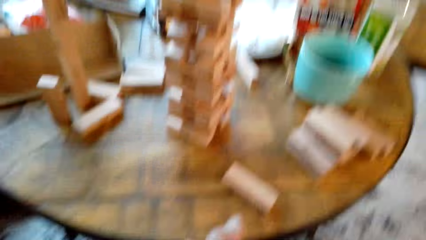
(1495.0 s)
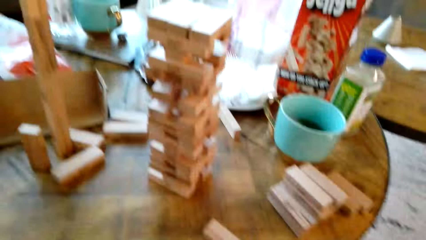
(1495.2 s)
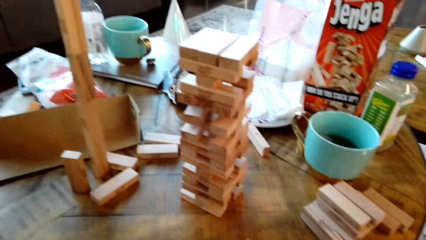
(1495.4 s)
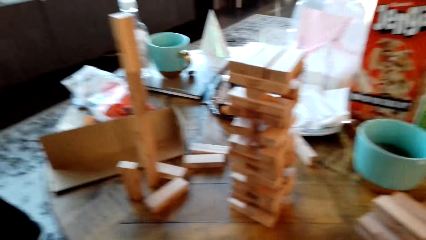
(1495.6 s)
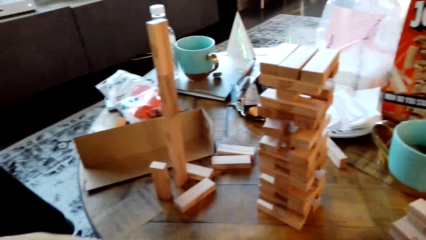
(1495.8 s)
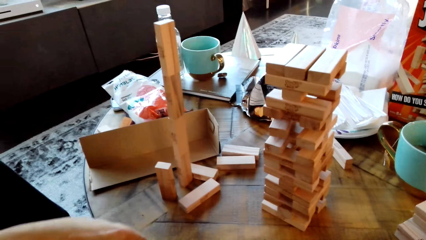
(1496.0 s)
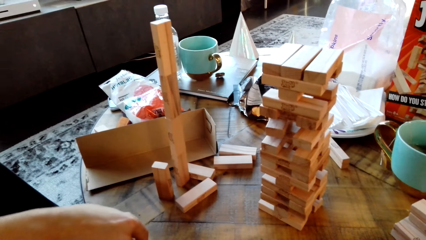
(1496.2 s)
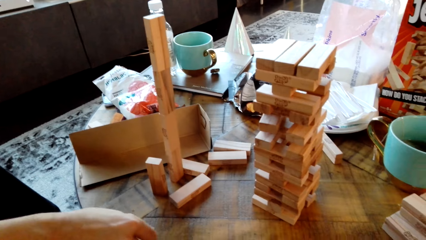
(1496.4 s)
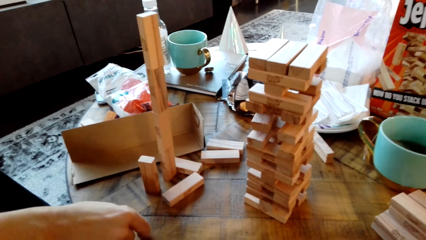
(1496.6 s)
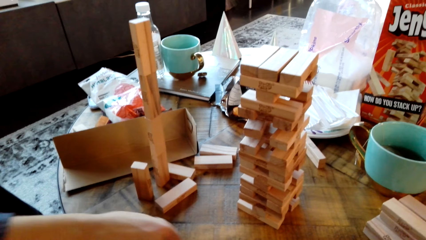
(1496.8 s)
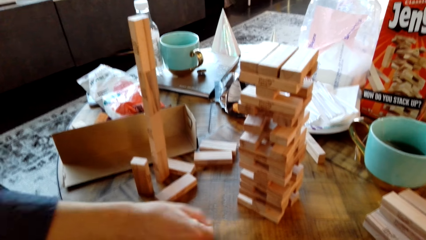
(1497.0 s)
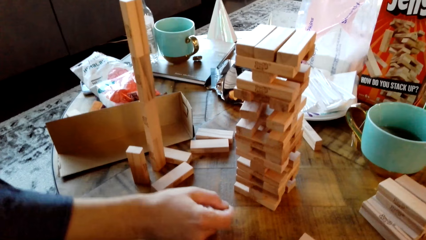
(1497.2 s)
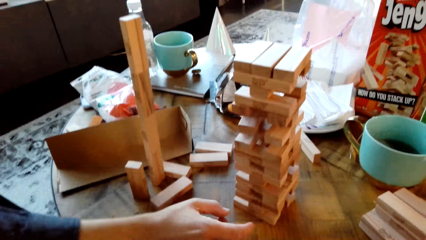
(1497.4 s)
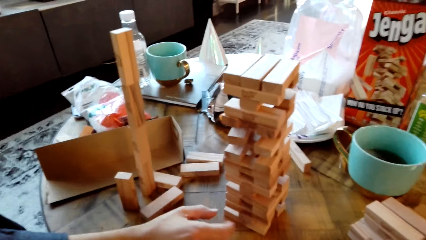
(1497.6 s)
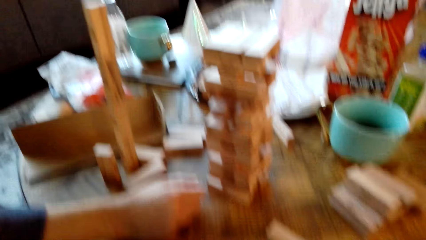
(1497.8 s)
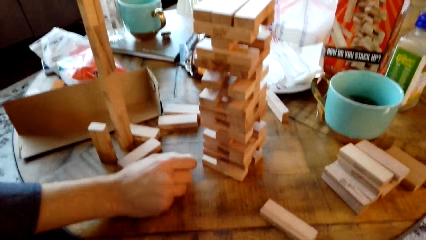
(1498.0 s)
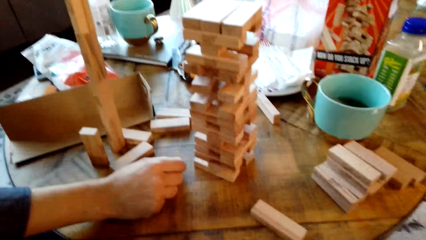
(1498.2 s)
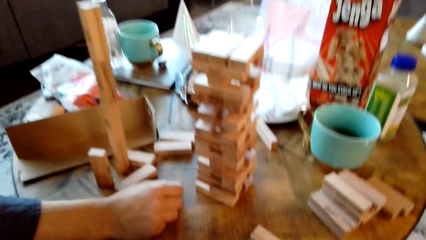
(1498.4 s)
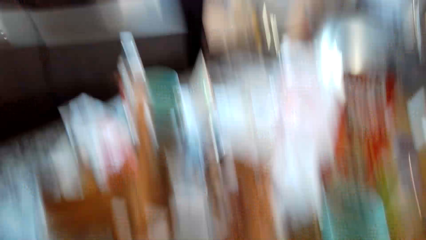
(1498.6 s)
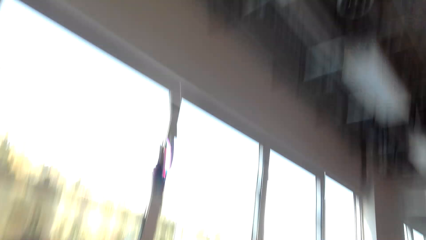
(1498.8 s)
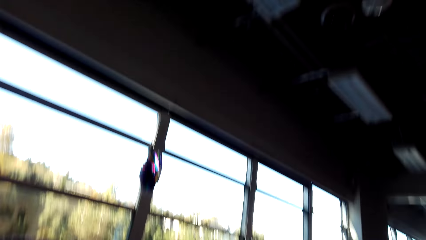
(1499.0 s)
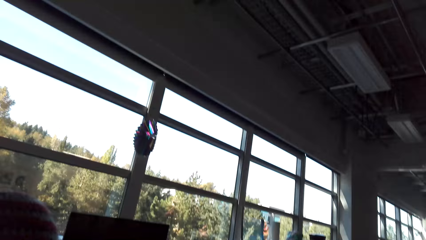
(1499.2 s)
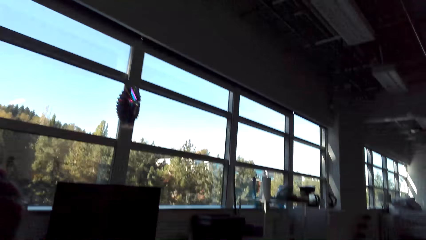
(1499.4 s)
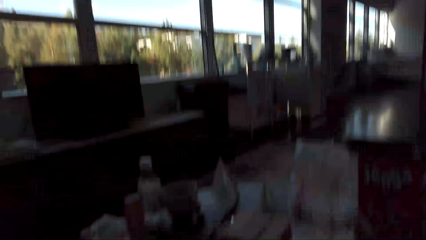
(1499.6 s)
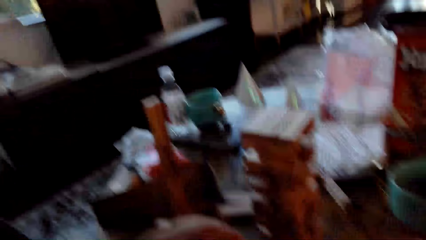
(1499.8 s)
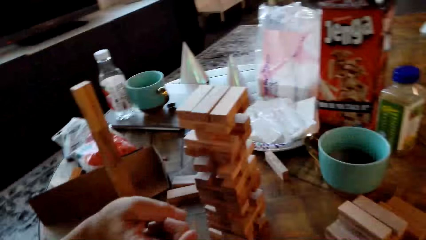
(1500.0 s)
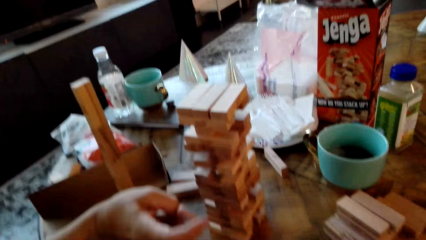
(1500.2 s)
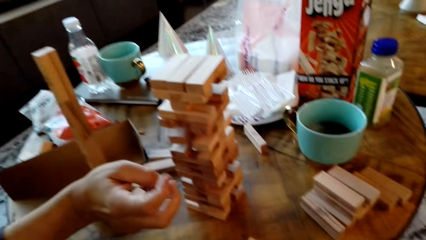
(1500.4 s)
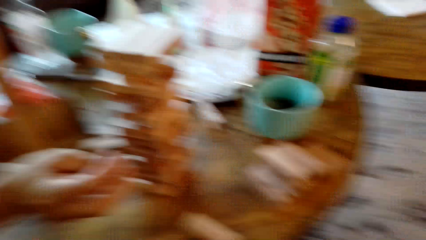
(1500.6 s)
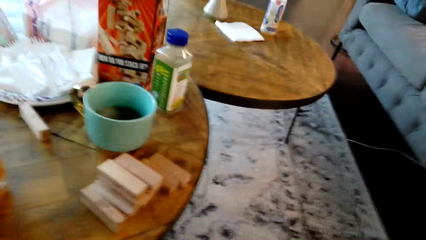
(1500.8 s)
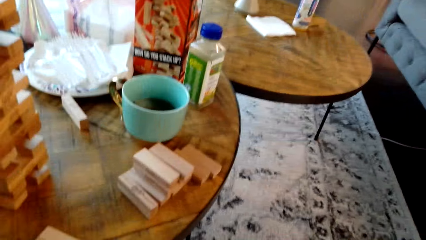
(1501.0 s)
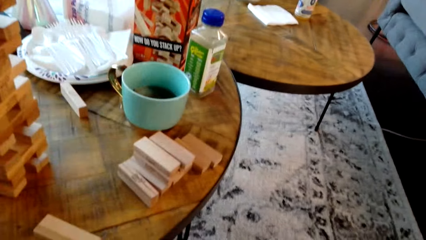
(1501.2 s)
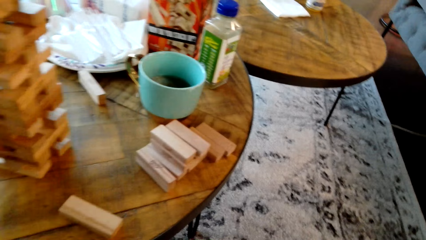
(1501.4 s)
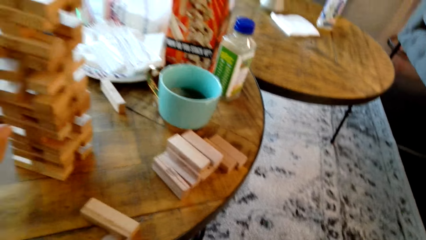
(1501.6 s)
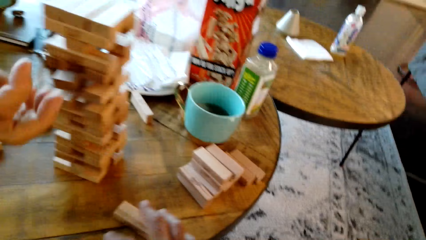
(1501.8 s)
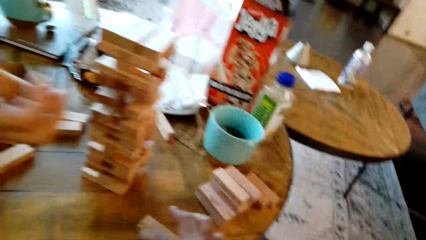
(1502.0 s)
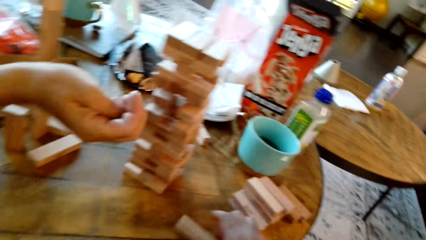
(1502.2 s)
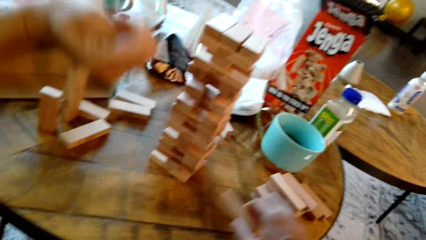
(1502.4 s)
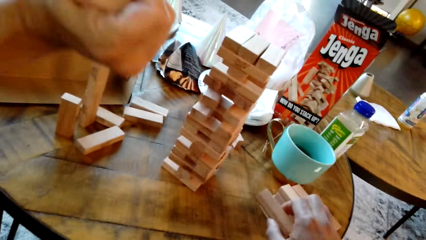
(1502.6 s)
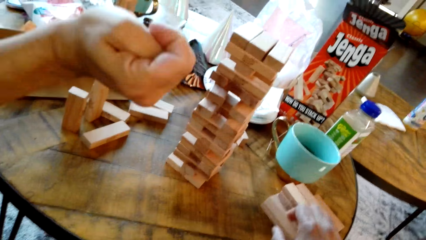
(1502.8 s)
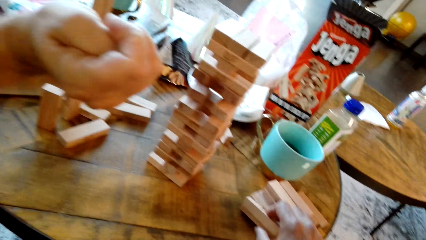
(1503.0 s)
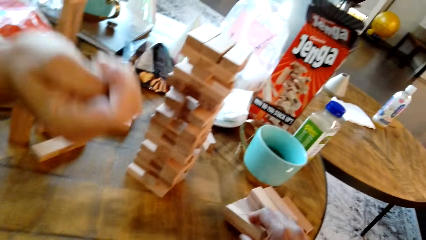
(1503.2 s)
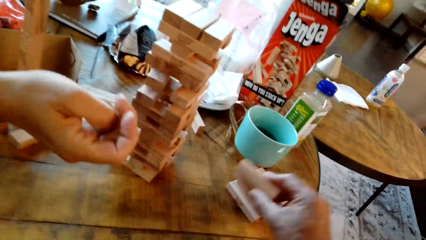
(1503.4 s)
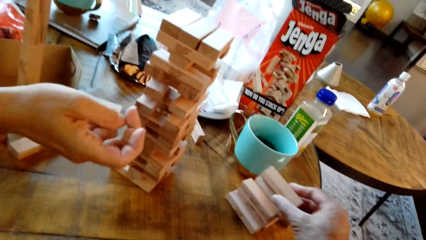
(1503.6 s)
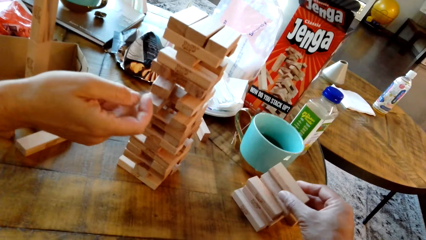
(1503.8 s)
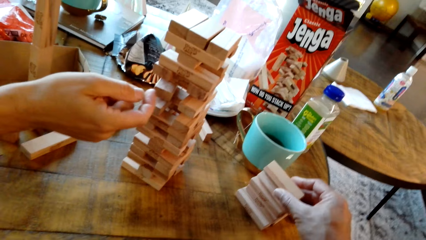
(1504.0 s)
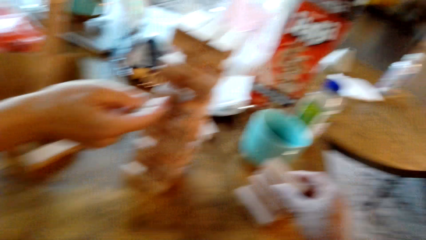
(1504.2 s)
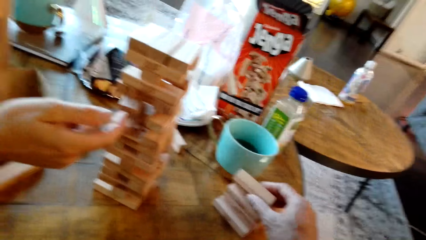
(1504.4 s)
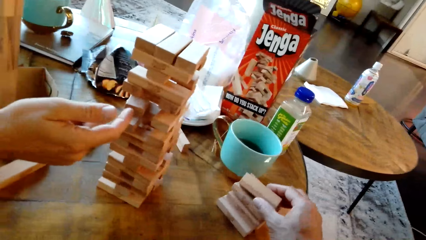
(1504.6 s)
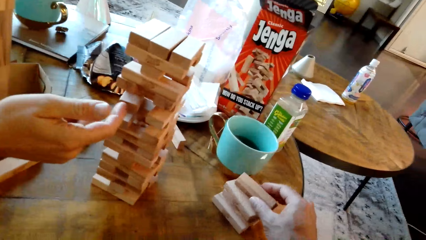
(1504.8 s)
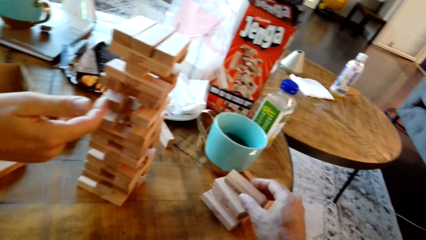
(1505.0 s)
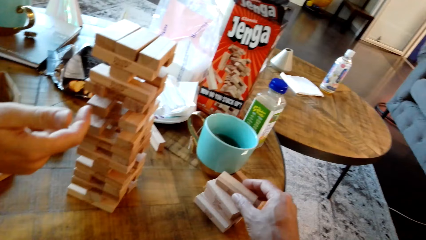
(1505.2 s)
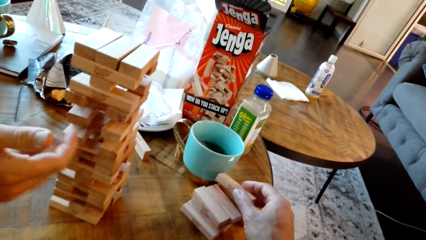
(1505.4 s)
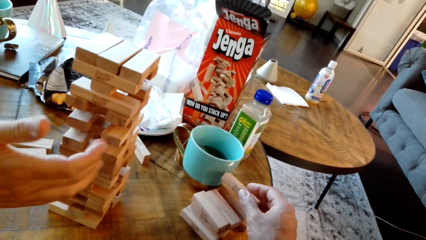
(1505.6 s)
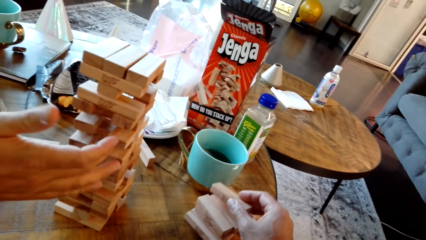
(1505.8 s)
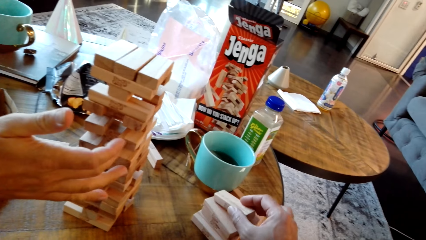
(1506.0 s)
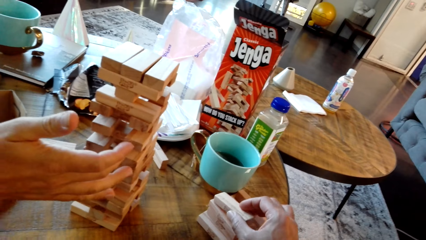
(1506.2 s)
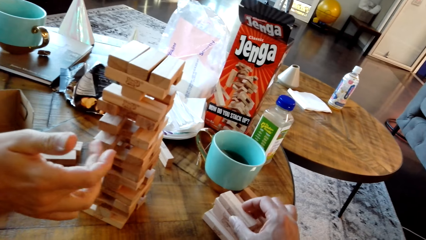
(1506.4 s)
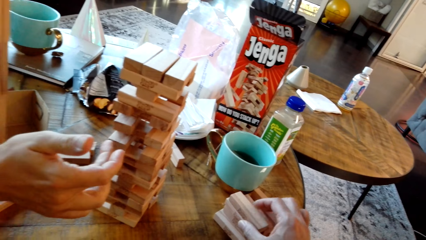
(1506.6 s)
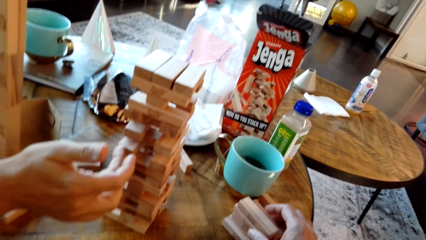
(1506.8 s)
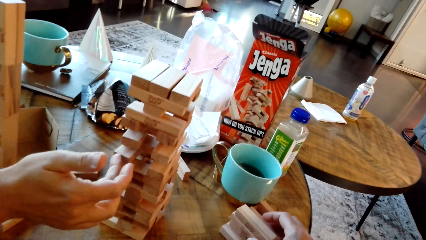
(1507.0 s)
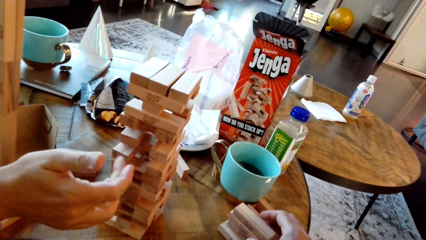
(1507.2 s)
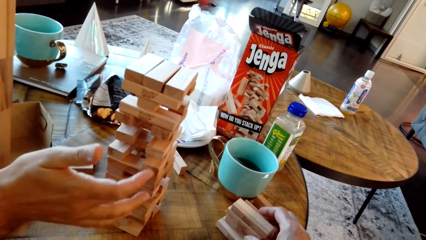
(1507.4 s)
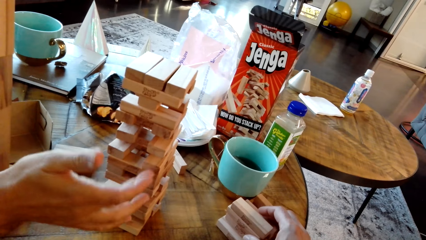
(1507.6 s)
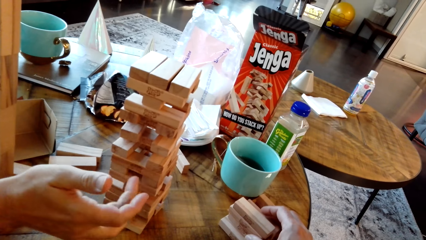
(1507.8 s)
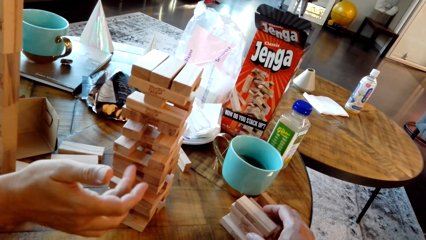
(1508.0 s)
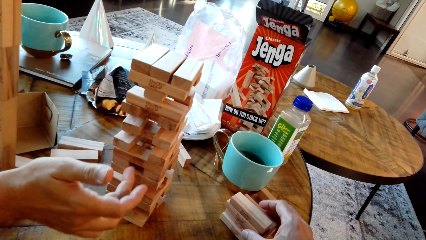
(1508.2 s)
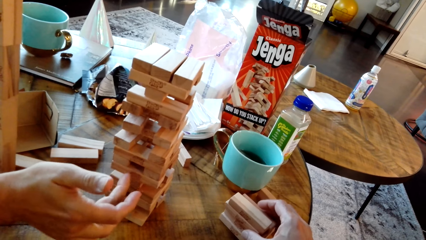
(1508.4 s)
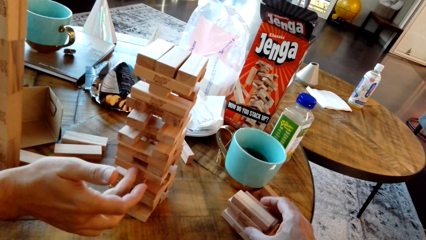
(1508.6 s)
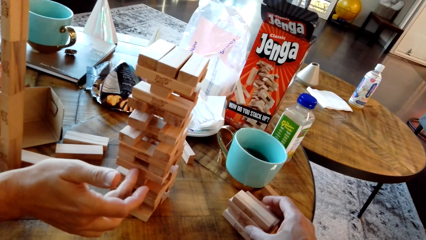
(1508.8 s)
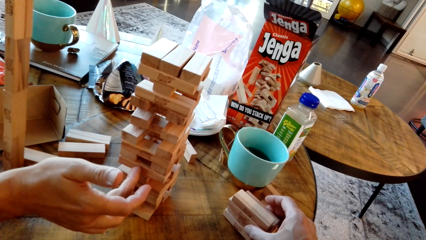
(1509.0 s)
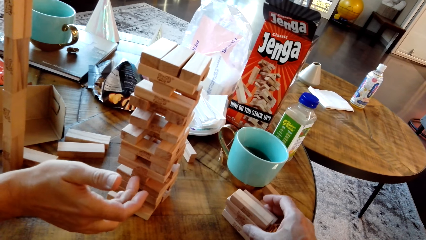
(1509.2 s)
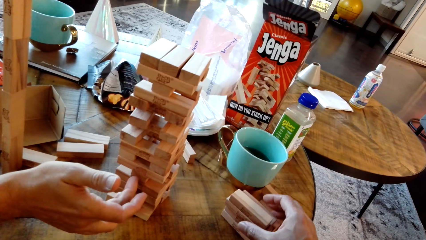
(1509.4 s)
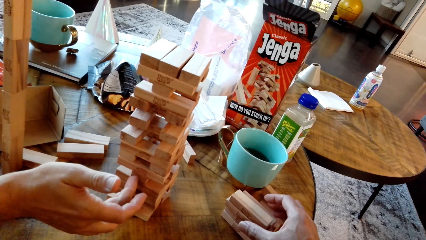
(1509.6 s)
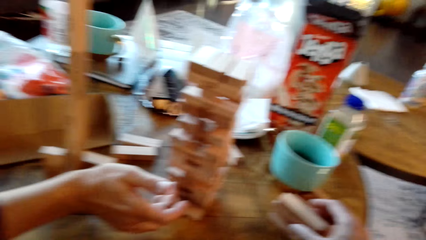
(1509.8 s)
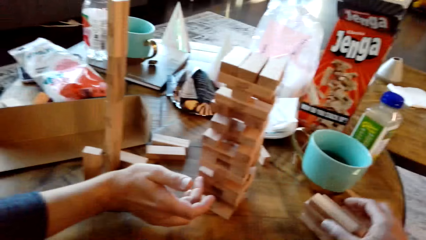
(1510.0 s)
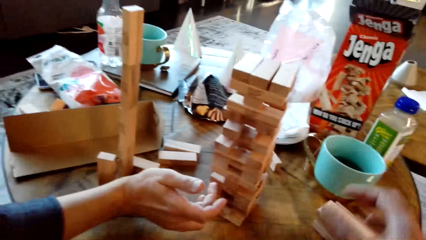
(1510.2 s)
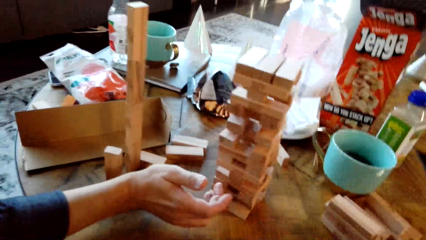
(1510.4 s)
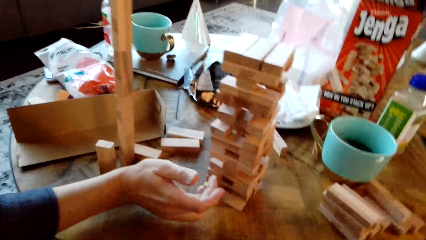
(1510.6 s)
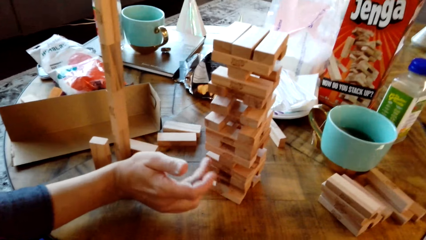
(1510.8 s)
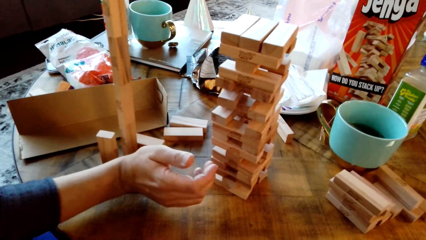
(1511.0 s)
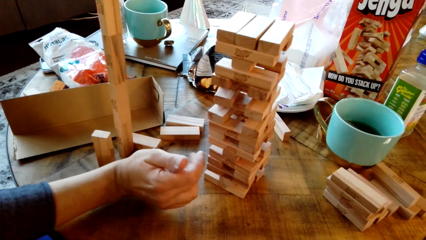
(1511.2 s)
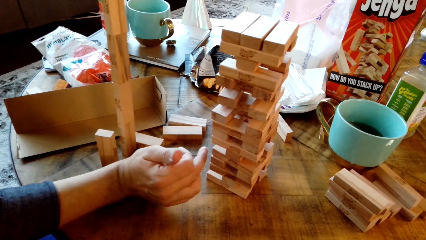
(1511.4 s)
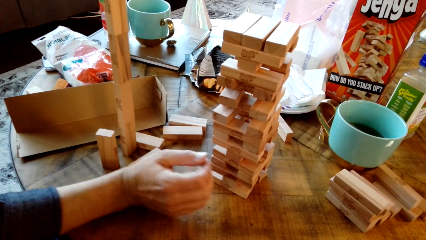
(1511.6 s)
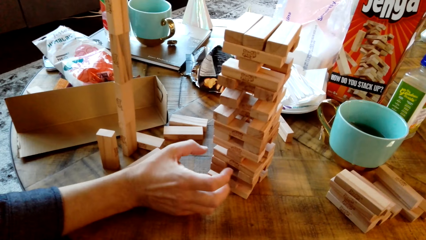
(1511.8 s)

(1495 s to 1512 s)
The camera wearer dialogues with a man. They touch wooden pieces.
